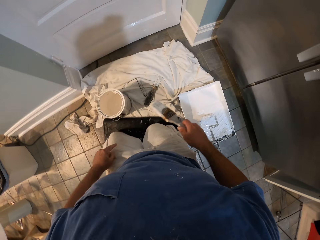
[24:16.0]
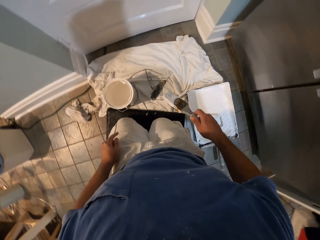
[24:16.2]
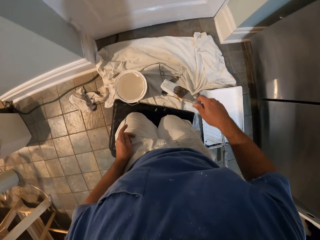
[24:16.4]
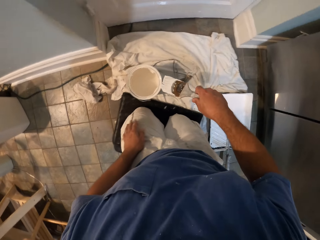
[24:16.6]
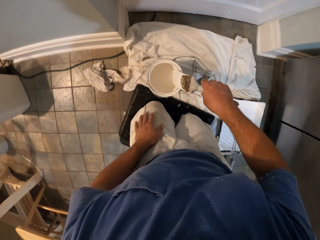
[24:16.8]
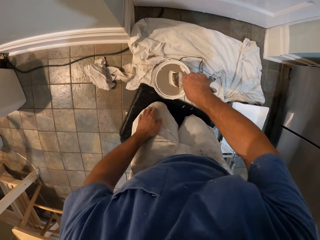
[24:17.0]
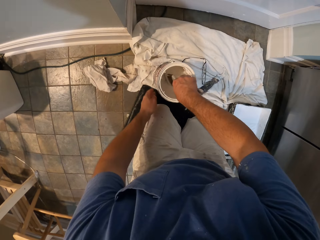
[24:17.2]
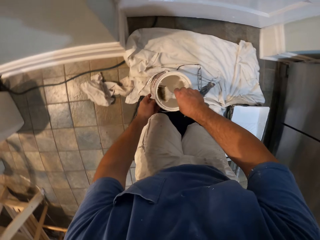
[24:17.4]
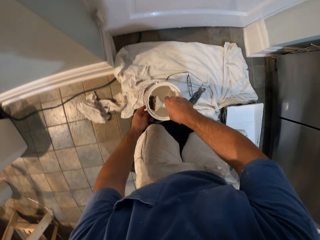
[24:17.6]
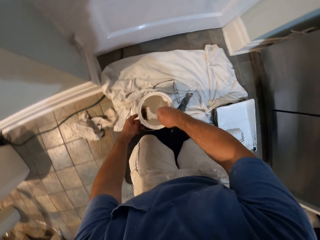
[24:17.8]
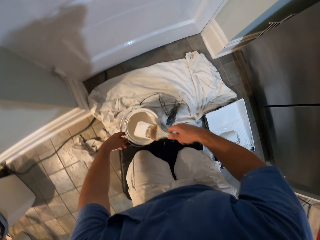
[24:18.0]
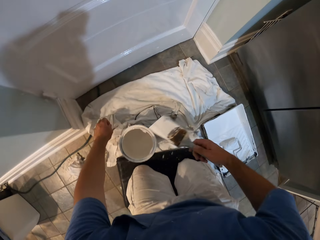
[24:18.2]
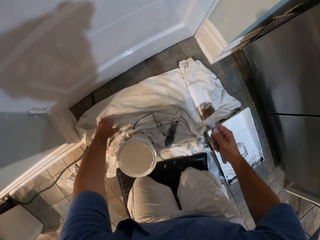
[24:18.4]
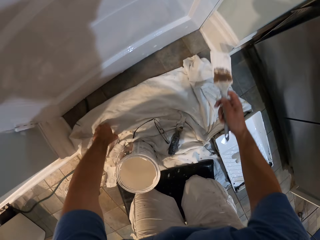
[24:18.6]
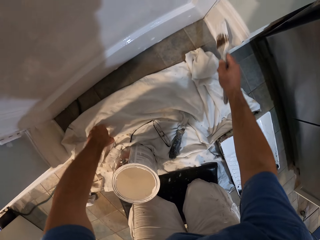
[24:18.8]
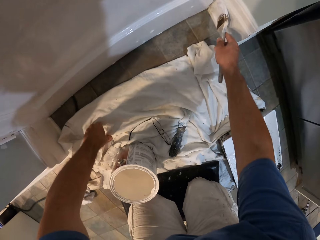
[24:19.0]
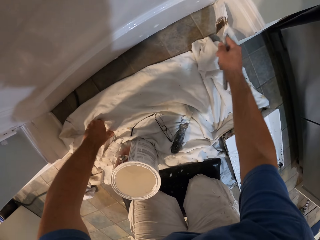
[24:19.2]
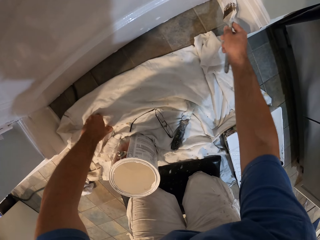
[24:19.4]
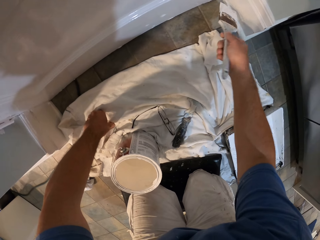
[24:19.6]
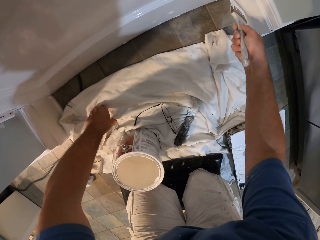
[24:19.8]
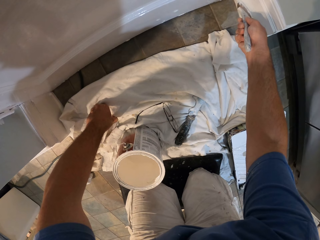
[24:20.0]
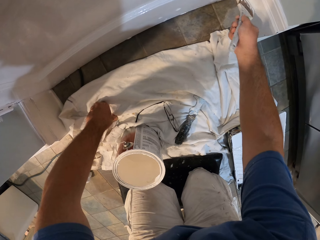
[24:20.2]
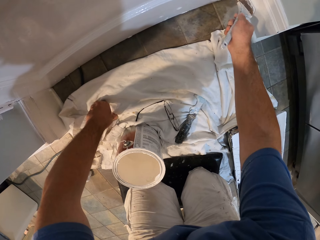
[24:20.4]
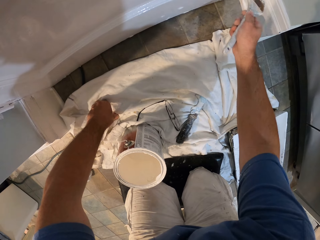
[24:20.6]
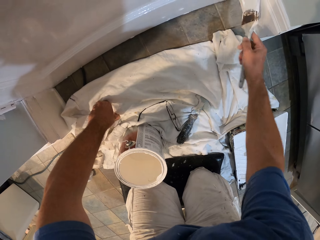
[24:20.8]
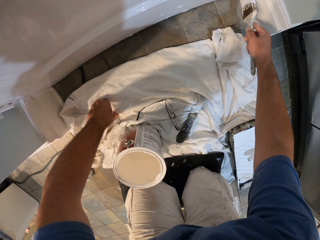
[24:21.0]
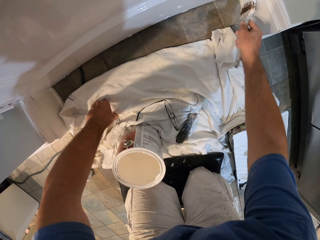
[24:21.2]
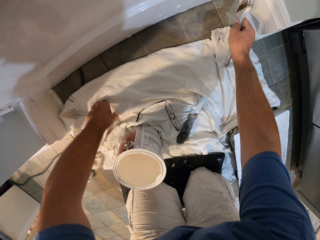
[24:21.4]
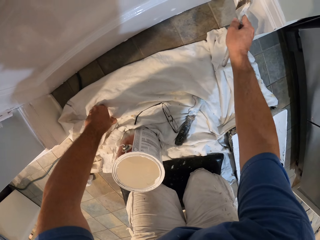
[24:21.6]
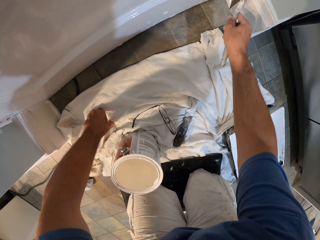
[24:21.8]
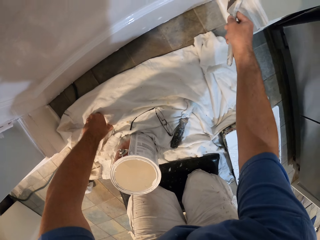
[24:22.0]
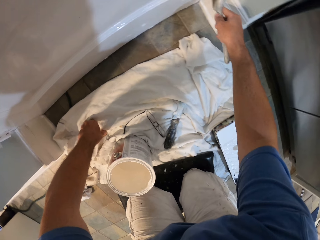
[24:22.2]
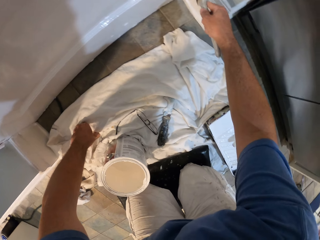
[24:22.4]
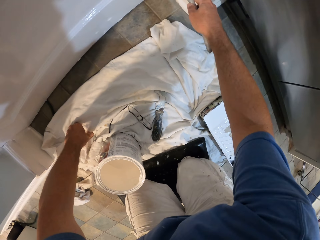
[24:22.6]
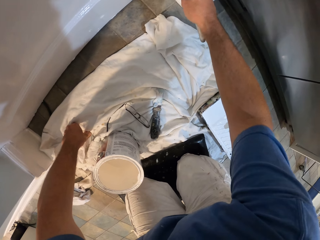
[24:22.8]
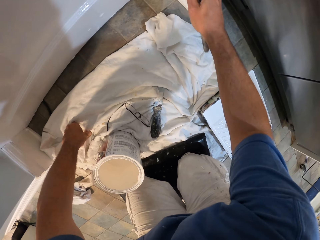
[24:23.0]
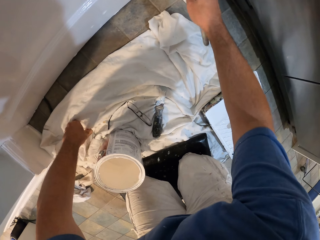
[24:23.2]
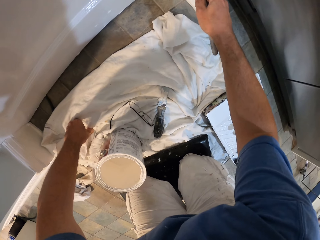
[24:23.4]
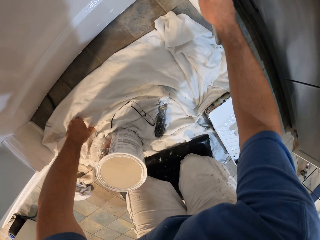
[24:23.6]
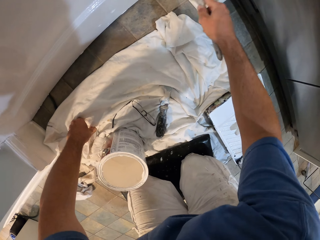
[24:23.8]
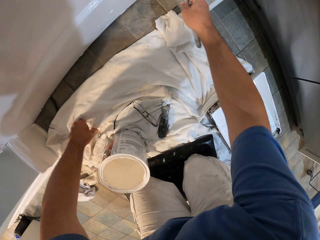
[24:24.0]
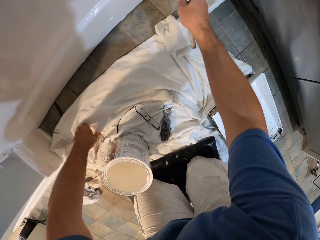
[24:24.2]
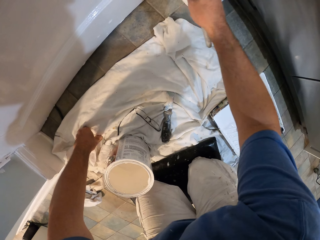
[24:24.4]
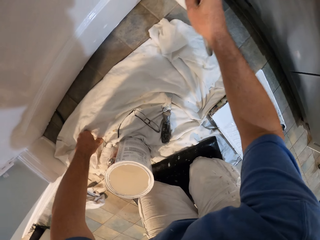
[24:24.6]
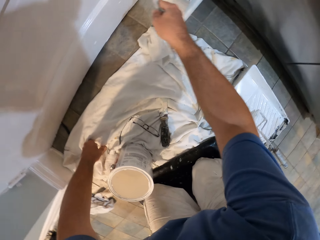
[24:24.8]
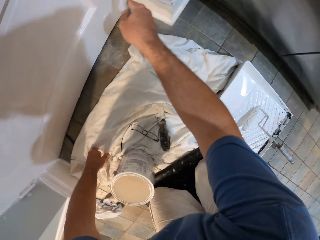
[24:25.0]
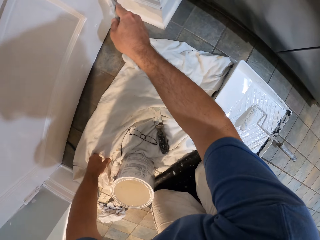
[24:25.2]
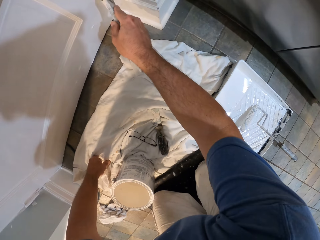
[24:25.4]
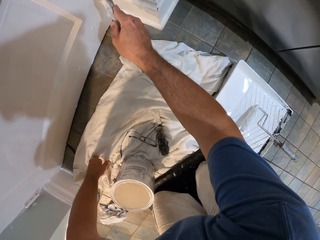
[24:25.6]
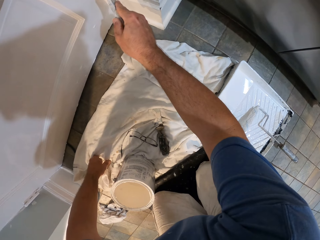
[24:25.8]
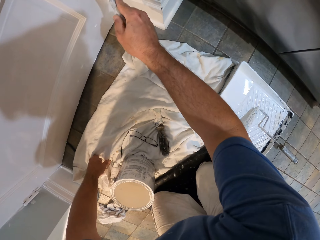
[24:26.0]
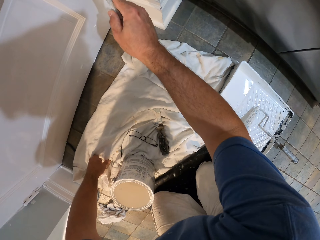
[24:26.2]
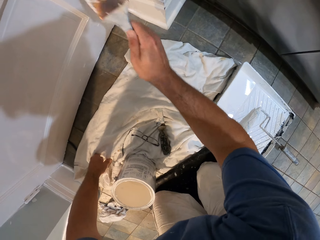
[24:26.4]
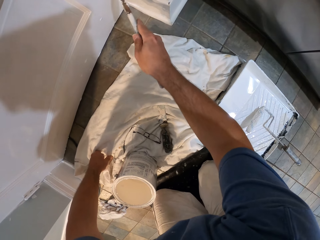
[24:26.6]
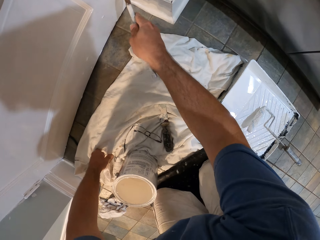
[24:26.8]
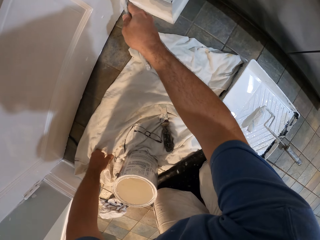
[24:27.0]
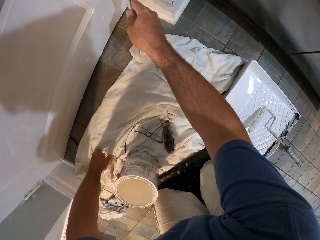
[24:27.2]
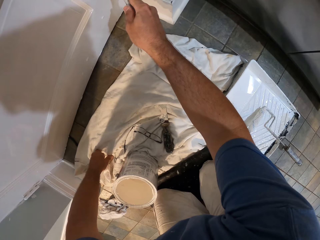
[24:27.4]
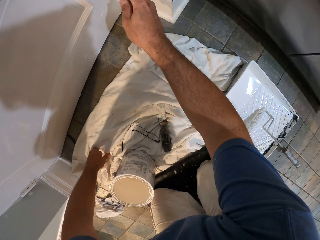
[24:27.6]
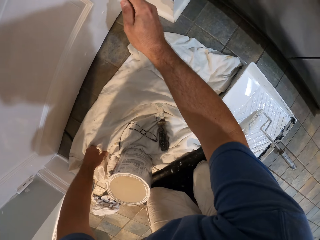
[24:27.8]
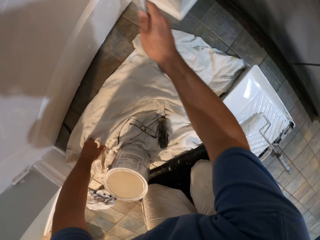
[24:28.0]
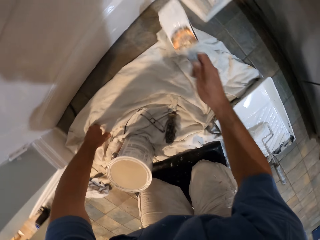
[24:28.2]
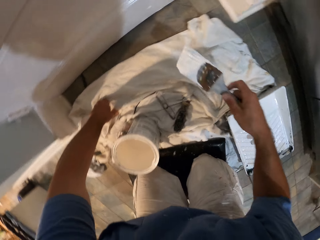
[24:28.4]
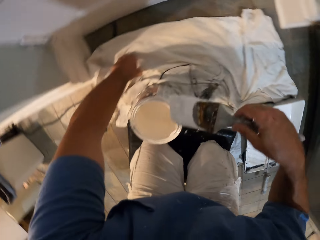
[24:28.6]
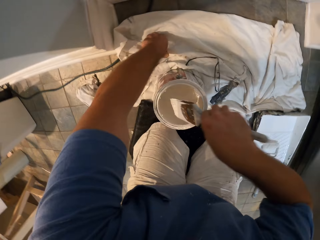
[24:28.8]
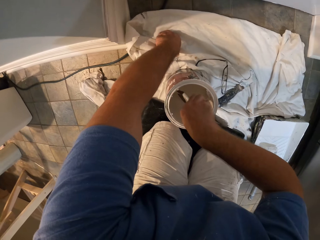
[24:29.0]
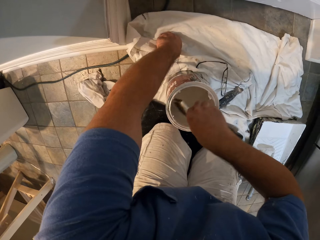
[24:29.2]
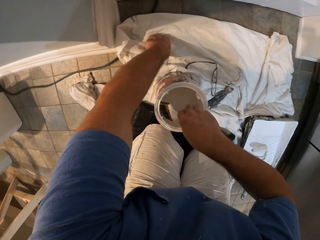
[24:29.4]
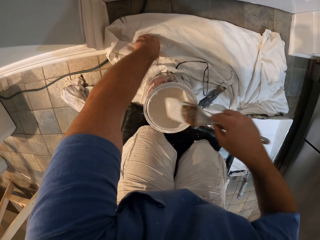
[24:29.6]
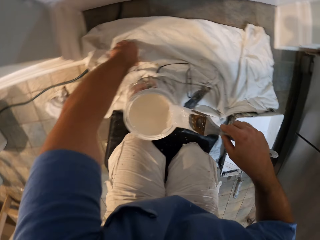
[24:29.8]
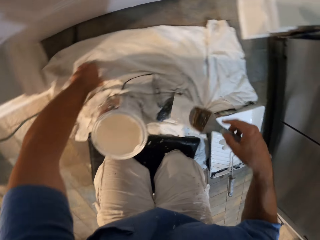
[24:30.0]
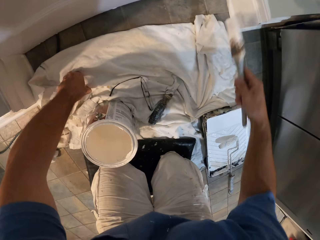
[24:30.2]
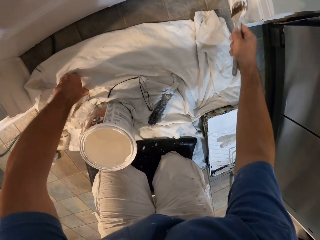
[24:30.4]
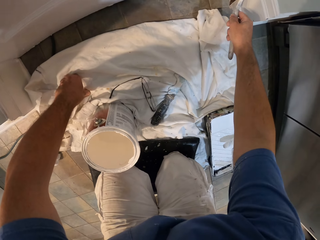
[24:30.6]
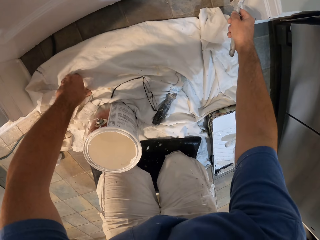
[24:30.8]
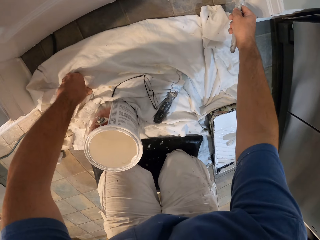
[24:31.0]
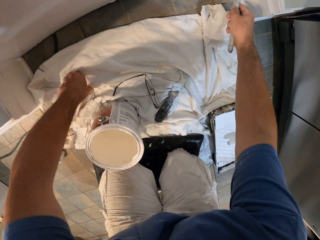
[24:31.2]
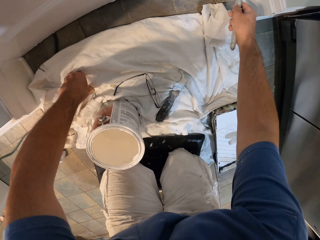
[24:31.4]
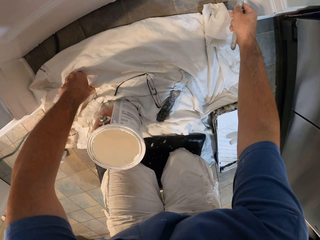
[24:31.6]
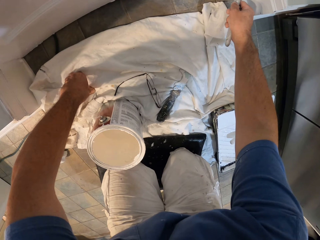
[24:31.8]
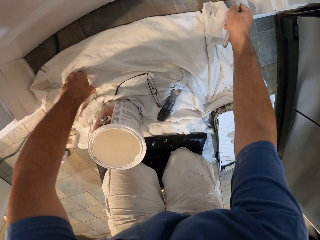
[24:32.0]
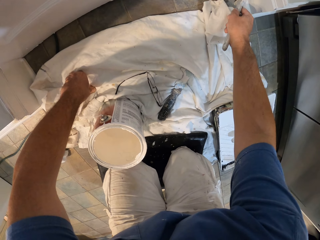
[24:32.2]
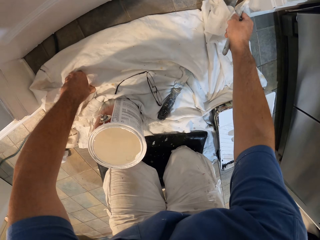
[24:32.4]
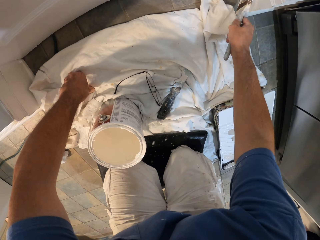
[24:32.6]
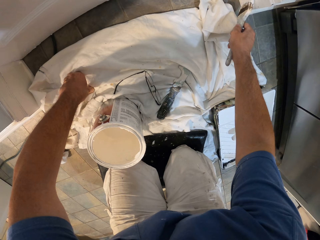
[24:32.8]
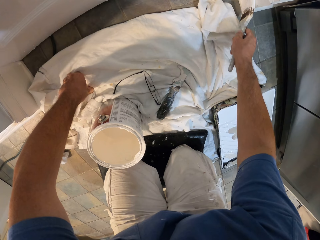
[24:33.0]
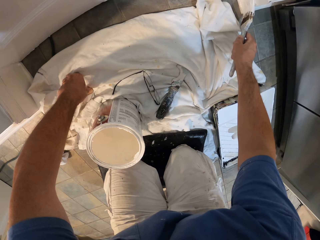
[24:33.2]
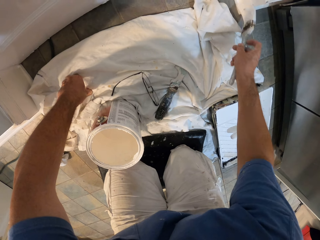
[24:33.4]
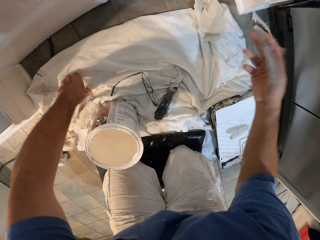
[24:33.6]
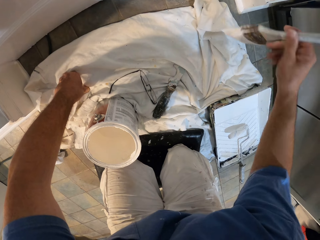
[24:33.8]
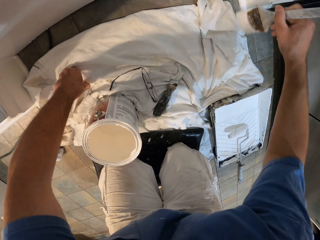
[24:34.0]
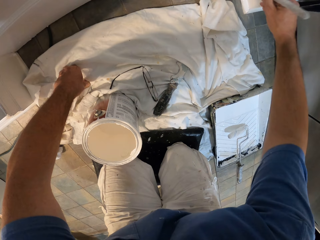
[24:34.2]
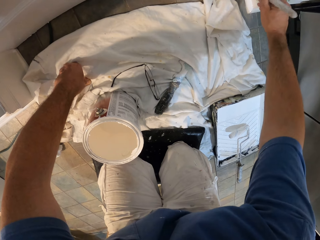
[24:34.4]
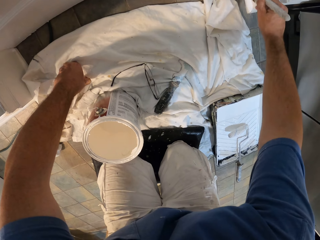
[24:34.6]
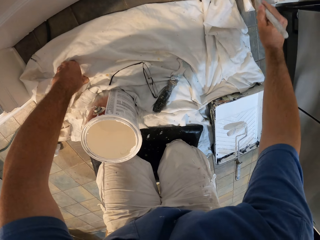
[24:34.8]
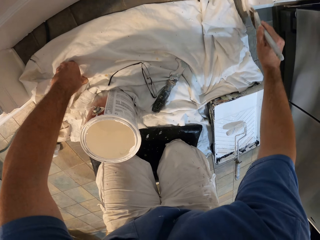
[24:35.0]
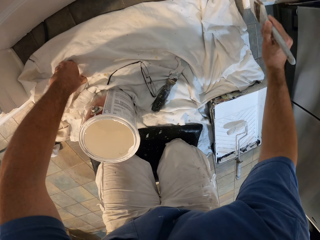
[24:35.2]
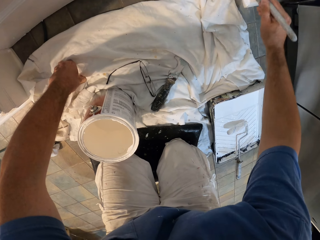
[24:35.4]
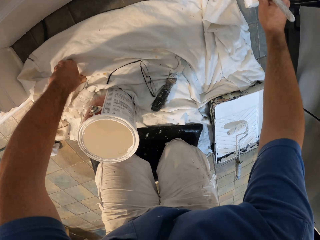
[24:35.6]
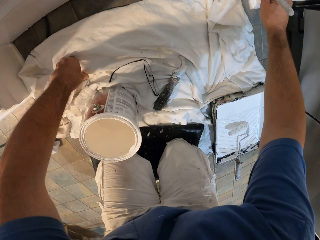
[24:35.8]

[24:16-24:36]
The camera wearer dips the paint brush into the paint bucket again. He places his left hand on the rag. He paints the wall near the door with the paint brush. He dips the paint brush into the paint bucket again. He paints the wall near the door with the paint brush.

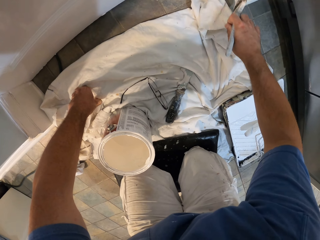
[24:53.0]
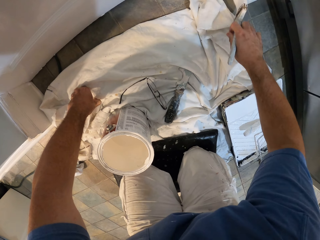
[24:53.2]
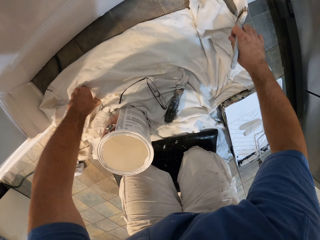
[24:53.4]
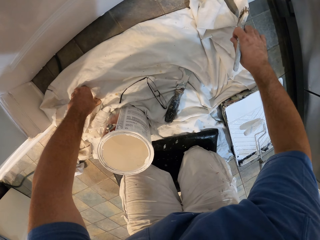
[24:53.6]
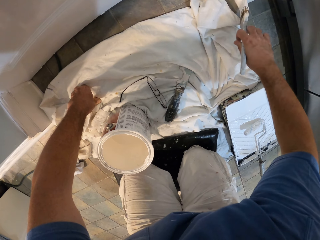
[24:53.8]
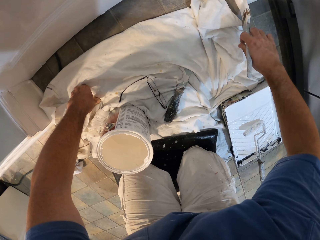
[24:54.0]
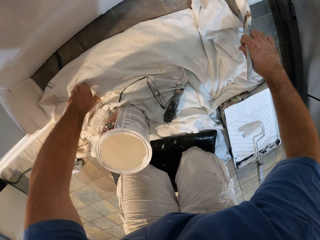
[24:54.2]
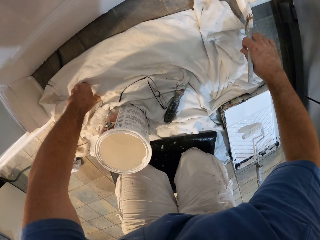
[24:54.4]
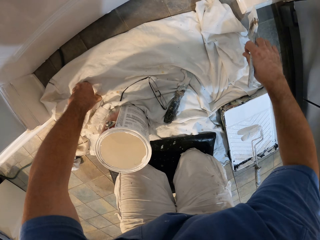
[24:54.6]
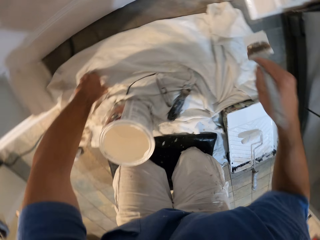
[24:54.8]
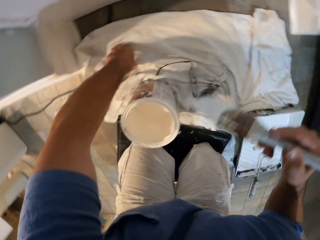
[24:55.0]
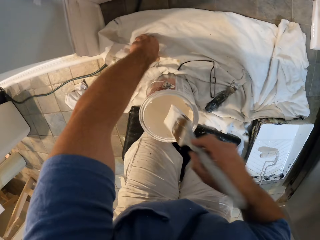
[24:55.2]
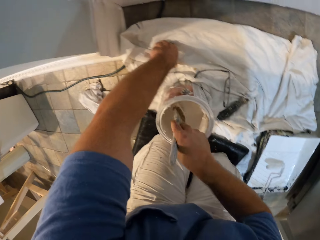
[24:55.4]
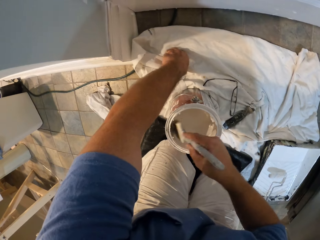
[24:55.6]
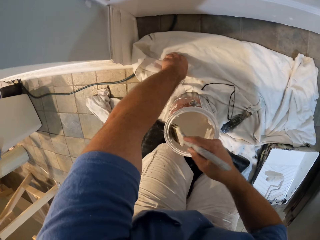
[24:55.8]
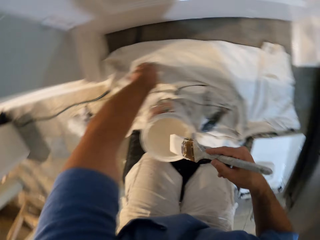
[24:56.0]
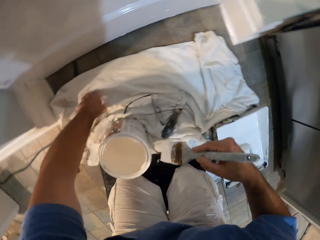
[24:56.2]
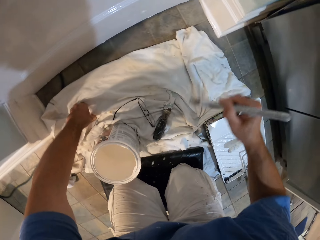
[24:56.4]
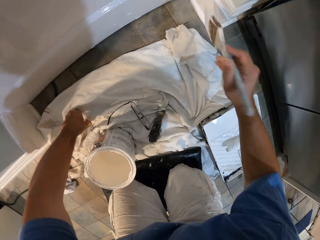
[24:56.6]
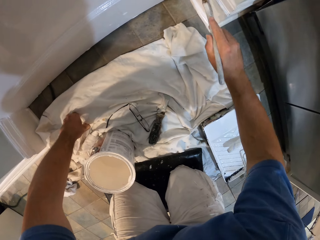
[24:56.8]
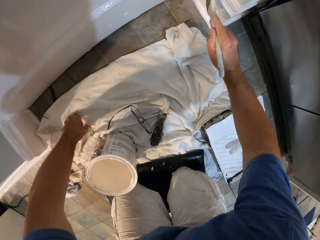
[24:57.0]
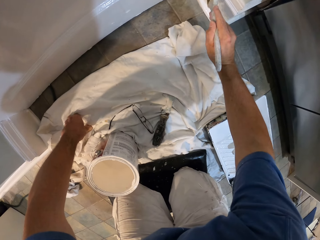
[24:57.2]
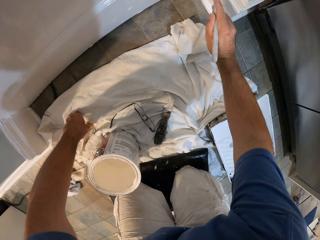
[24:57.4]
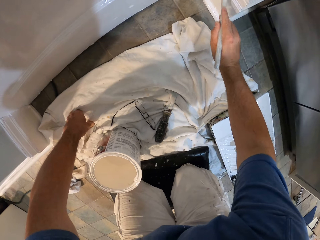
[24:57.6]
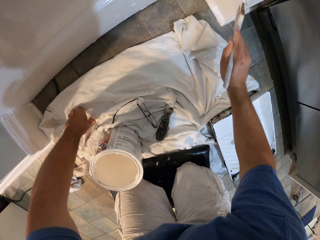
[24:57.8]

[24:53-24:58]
The camera wearer dips the paint brush into the paint bucket again. They continue painting the wall near the door with the paint brush.
